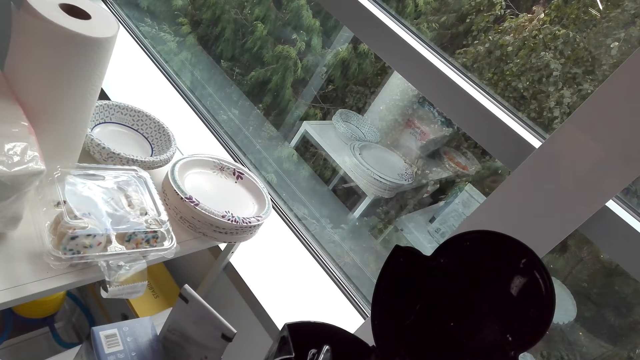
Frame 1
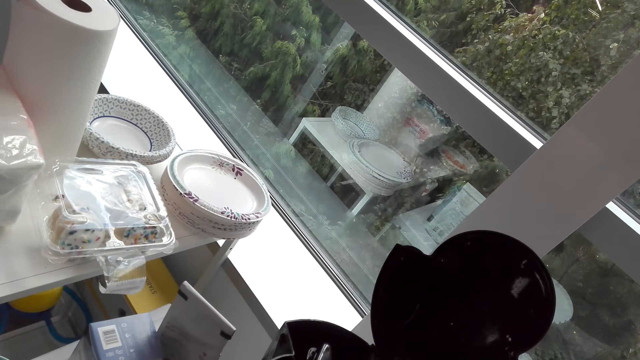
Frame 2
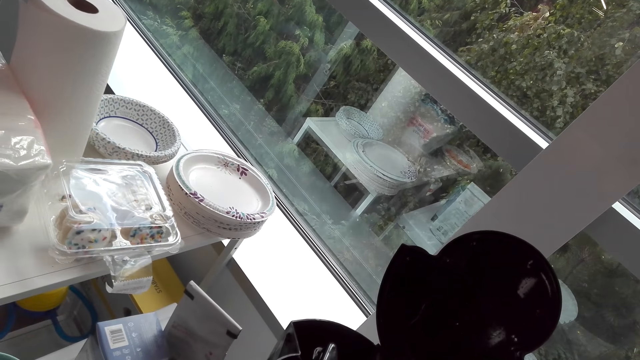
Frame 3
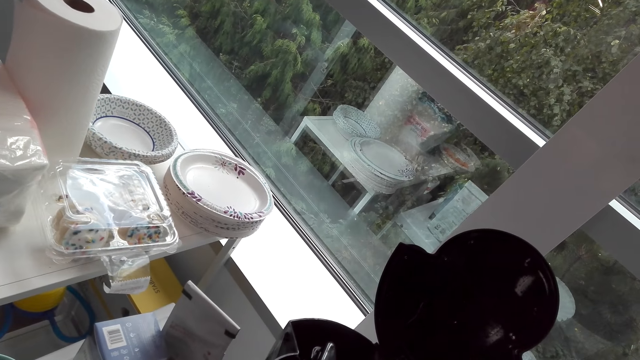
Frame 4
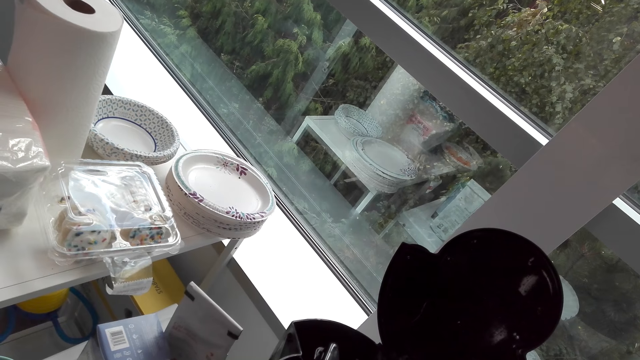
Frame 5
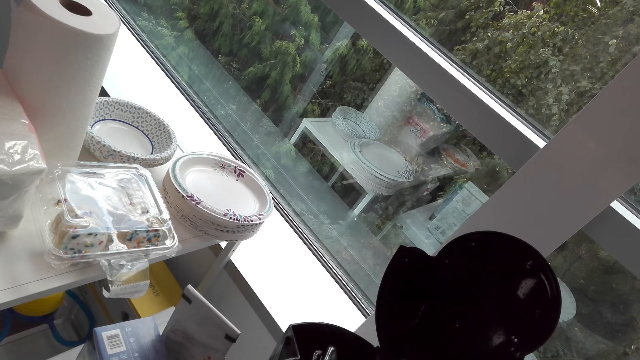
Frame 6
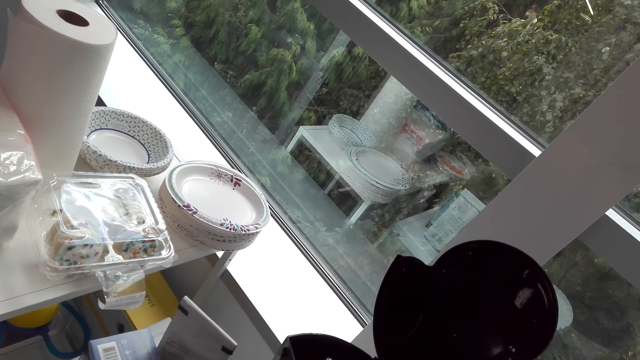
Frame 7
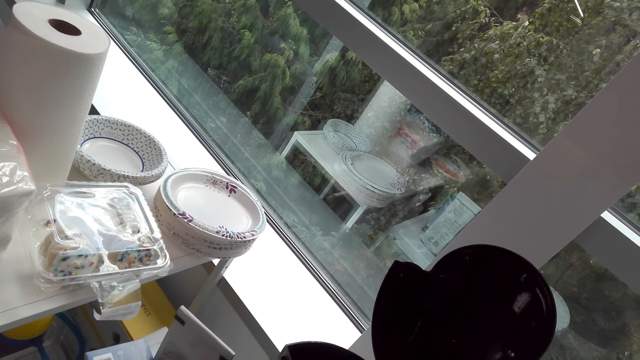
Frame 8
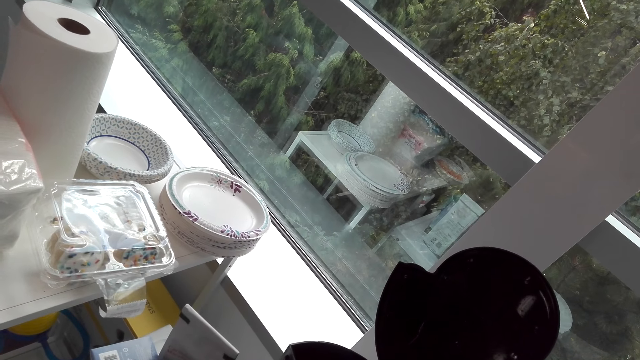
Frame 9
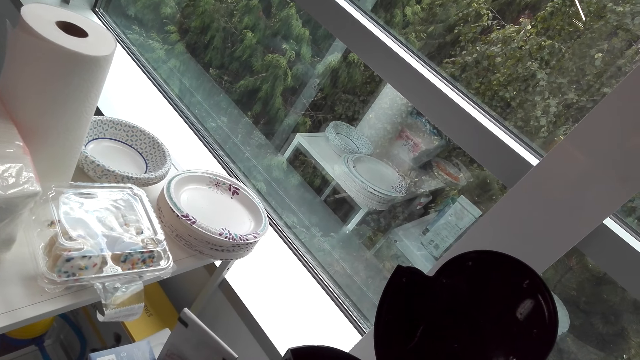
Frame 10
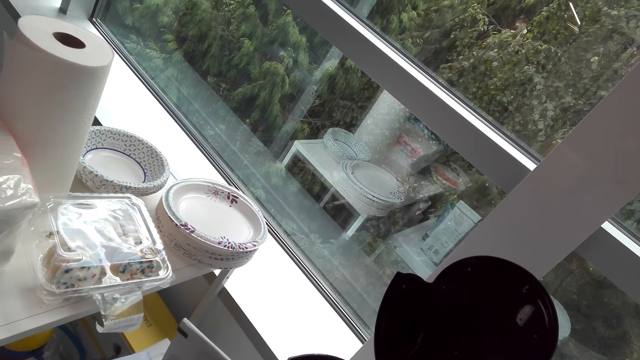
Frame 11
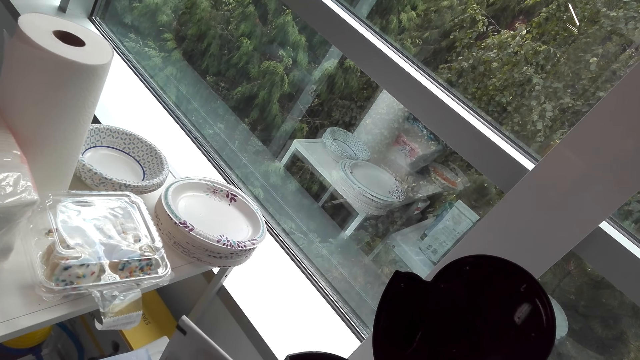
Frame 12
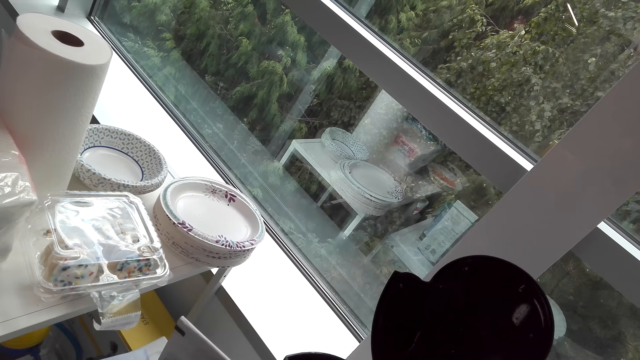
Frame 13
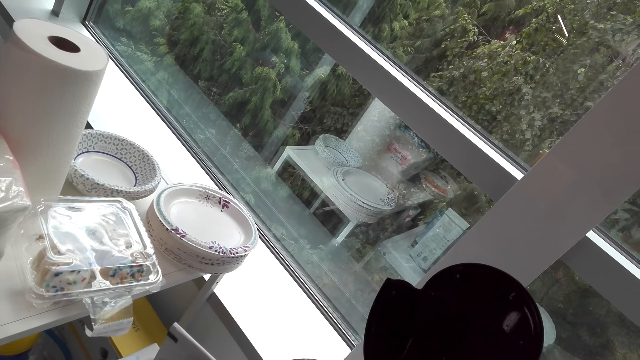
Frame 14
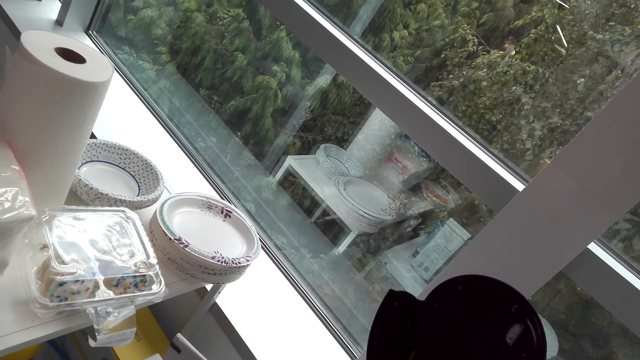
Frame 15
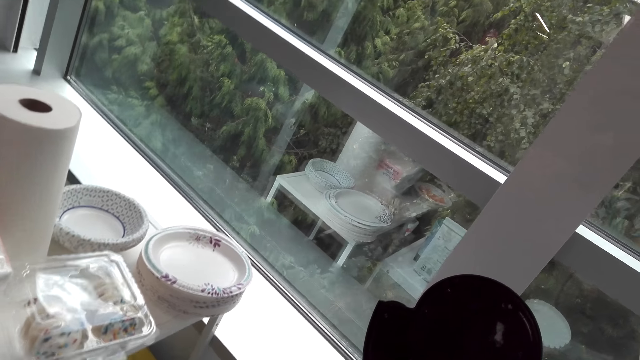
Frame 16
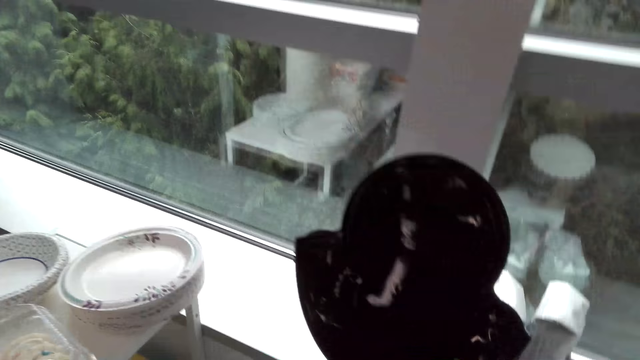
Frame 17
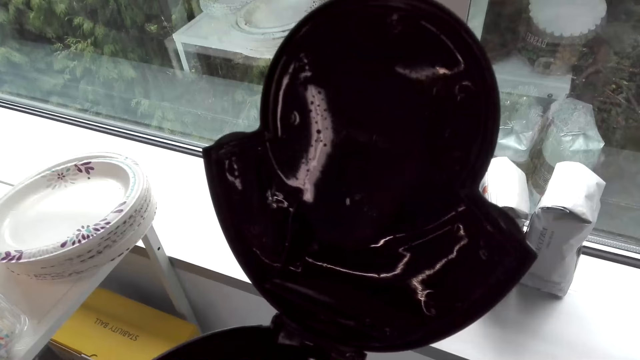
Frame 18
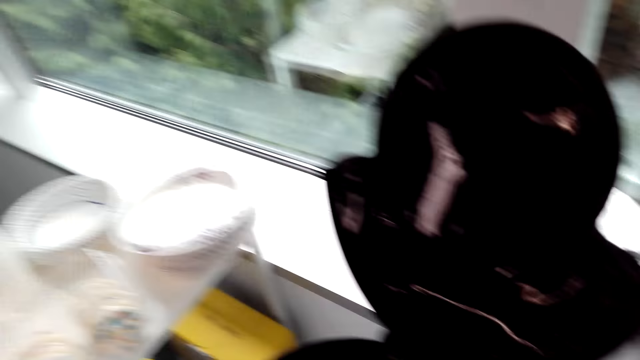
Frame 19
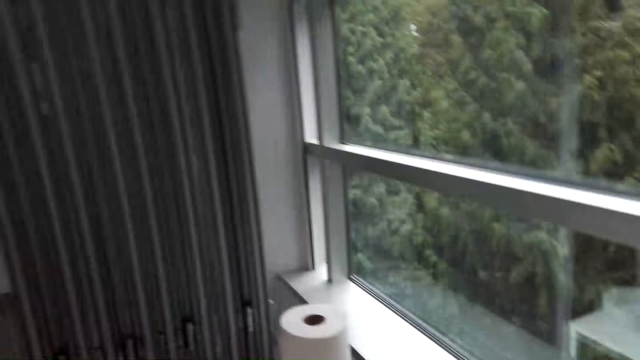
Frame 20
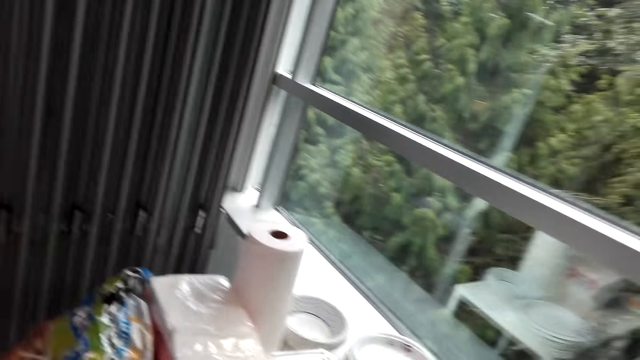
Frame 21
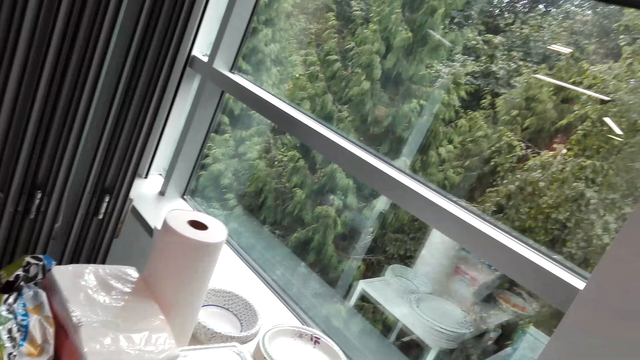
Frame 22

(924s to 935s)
The camera wearer dialogues with a lady in the showroom. The lady talks to the camera wearer. The camera wearer talks to the lady.

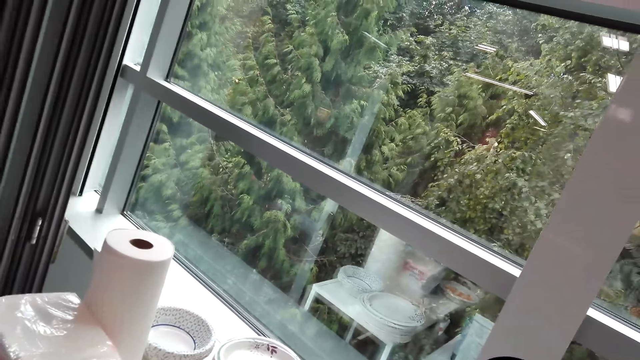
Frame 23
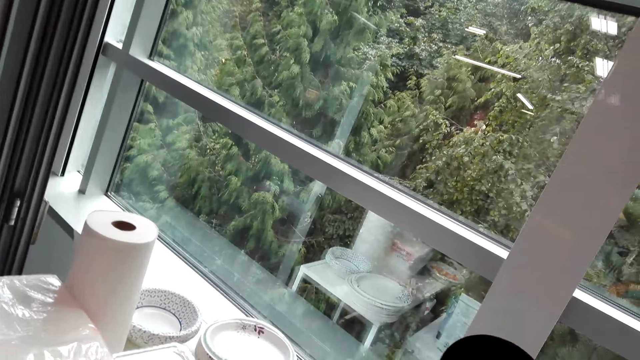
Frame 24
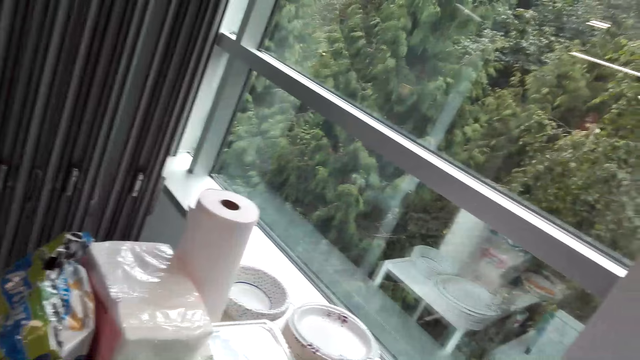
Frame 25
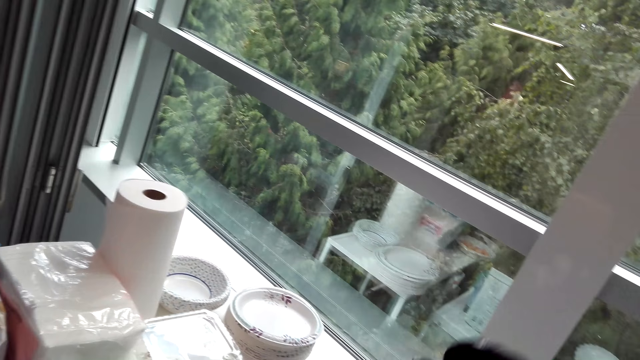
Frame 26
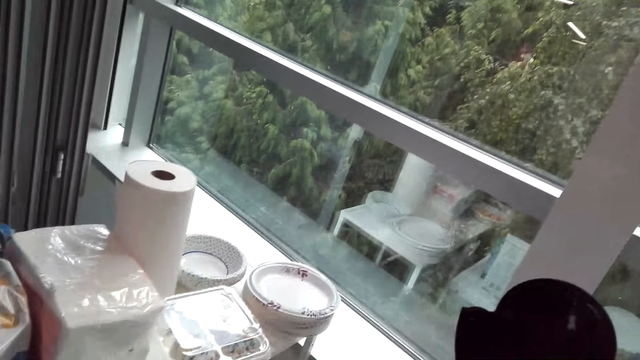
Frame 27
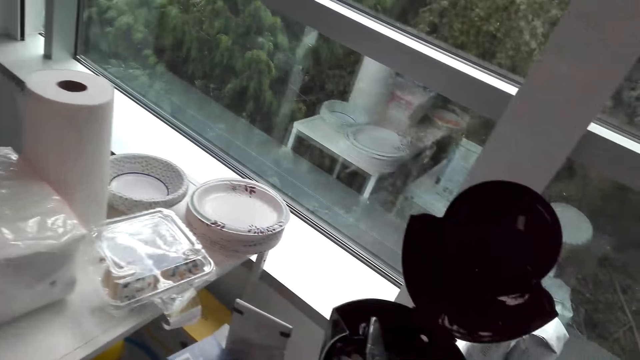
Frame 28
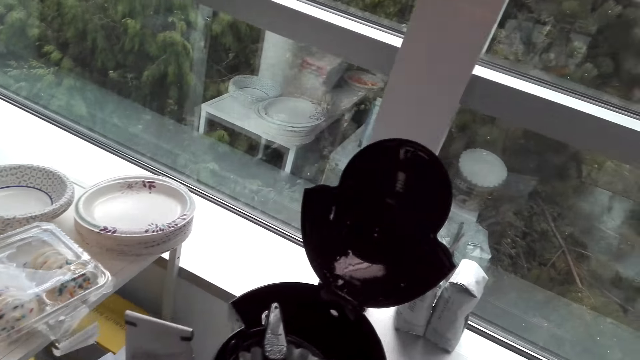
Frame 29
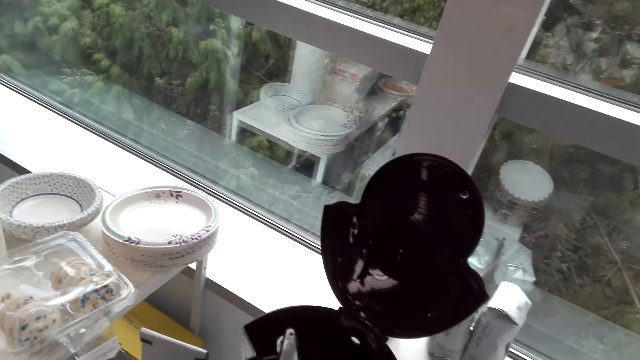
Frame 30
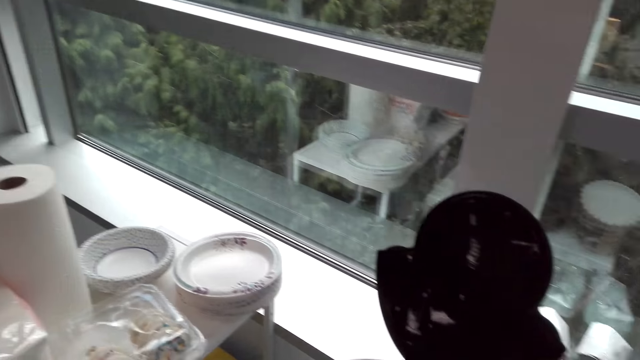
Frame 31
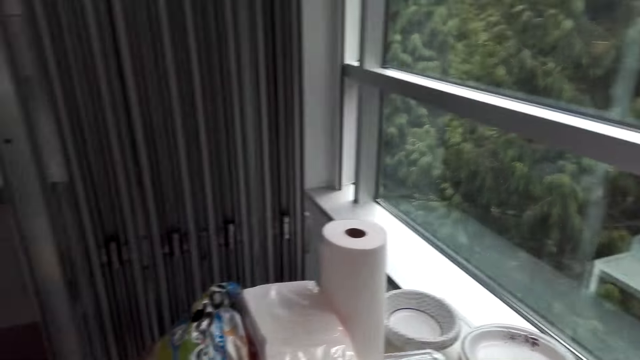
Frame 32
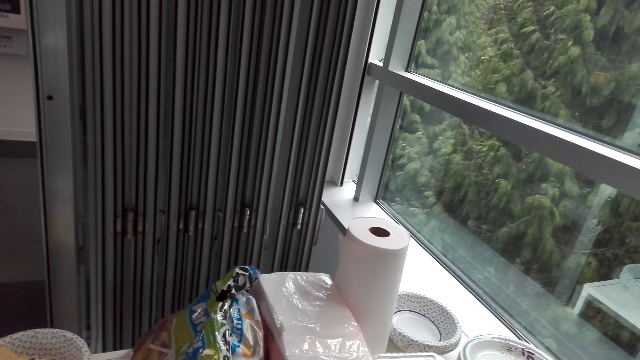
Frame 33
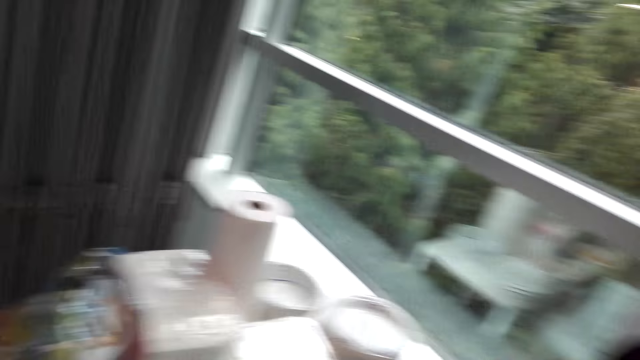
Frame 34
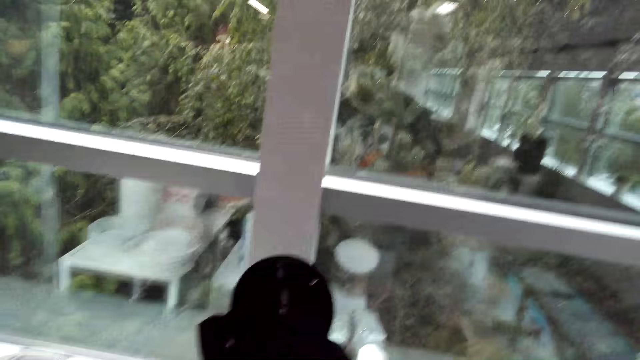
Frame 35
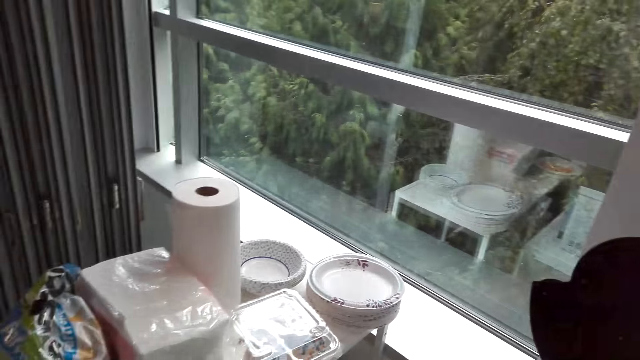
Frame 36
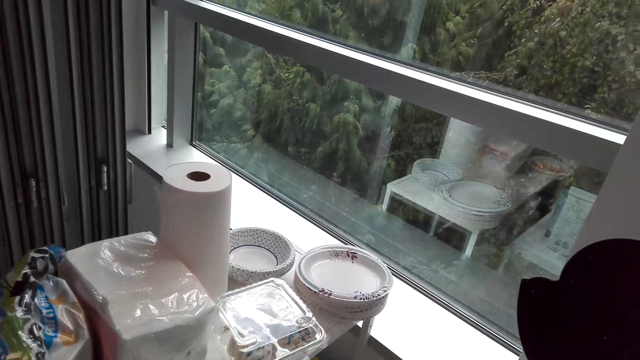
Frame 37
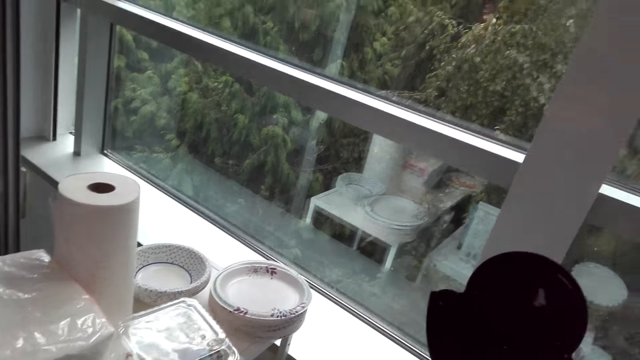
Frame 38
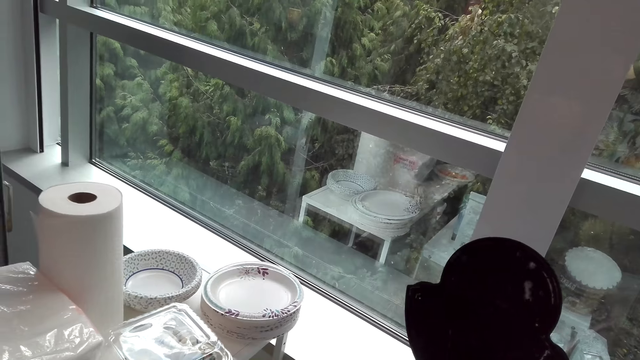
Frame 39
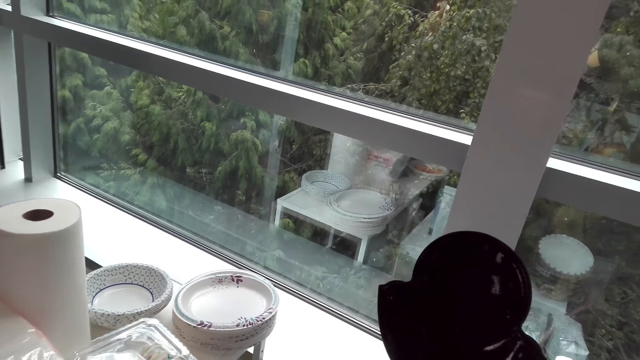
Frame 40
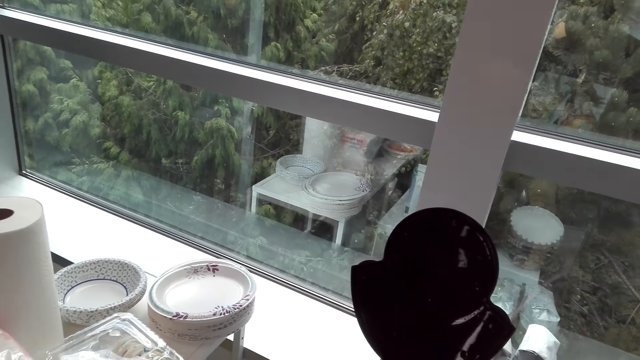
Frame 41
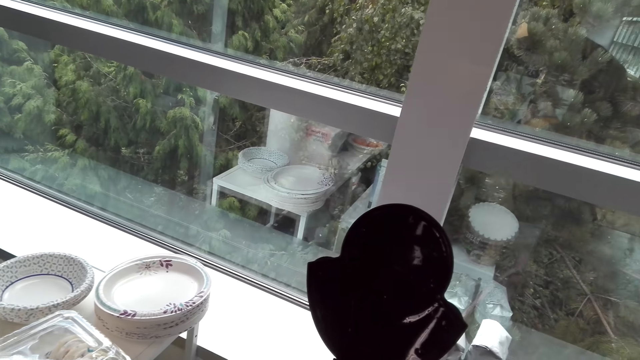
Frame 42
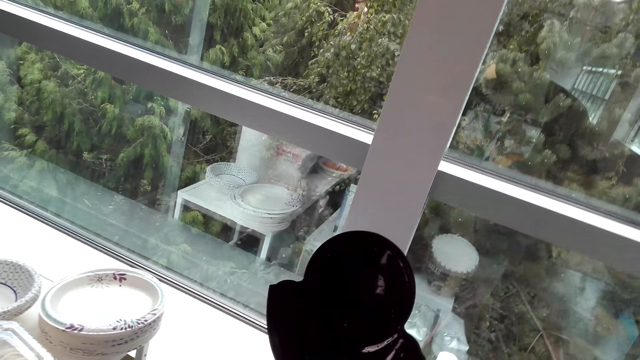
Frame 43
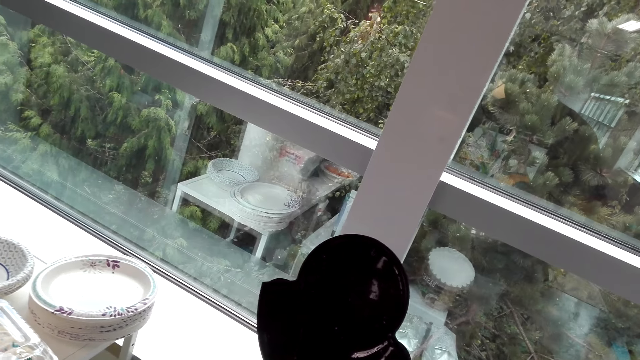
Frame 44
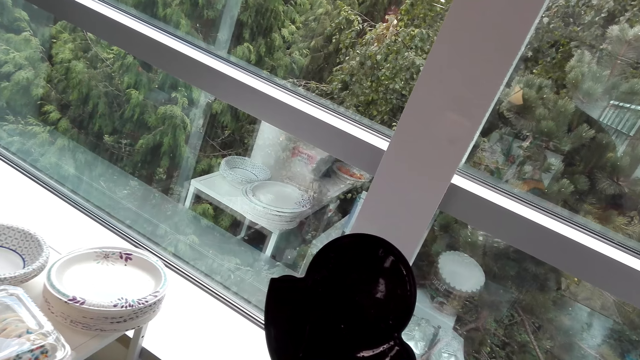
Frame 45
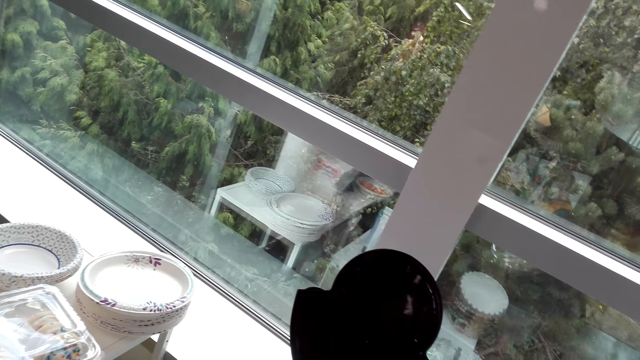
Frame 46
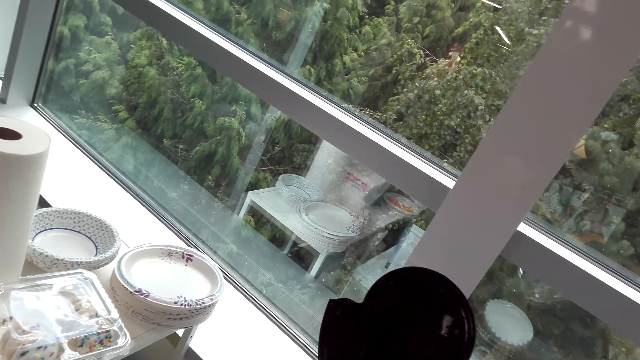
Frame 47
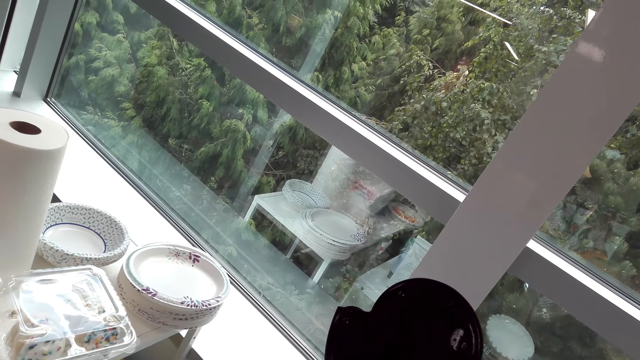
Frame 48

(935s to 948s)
The camera wearer looks at the plates. They talk to a woman. The woman talks to the camera wearer. The camera wearer looks at the plates.
